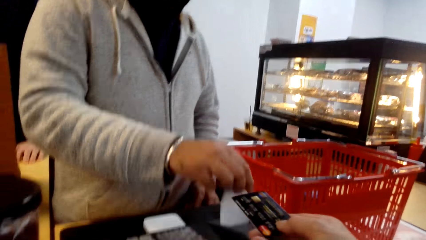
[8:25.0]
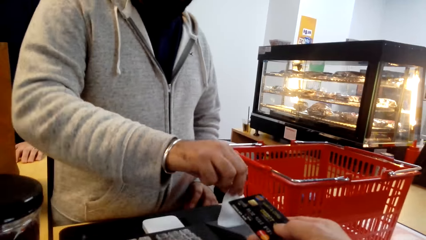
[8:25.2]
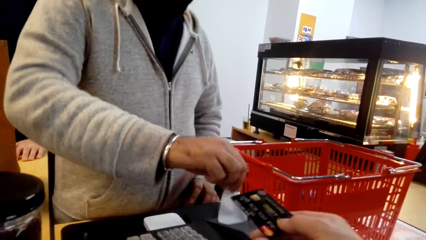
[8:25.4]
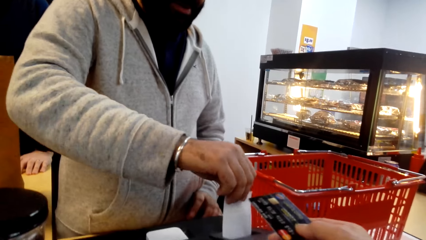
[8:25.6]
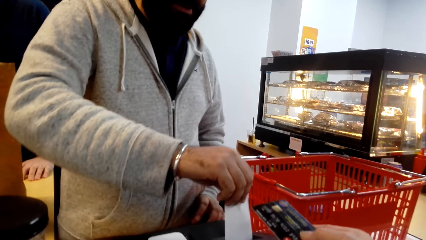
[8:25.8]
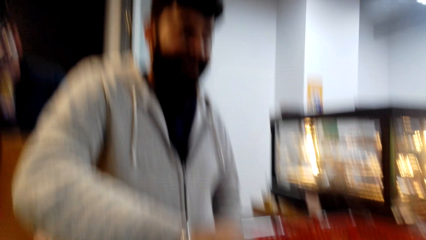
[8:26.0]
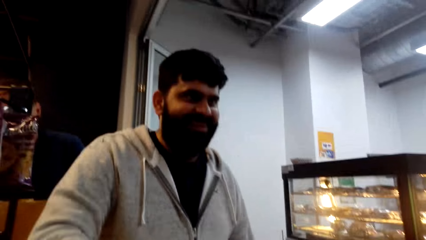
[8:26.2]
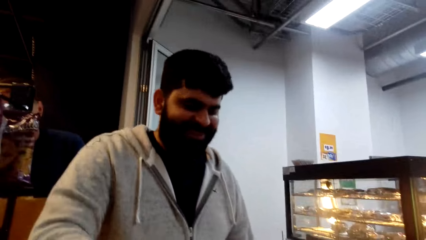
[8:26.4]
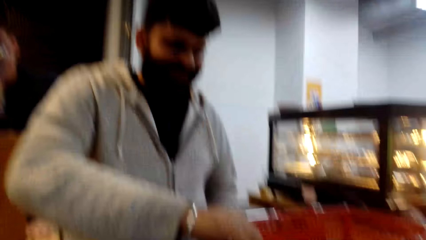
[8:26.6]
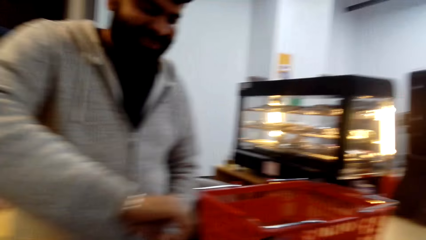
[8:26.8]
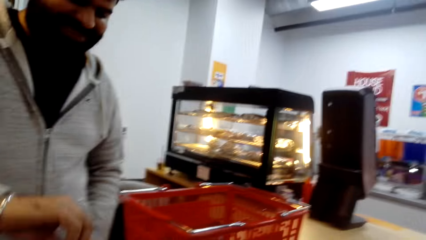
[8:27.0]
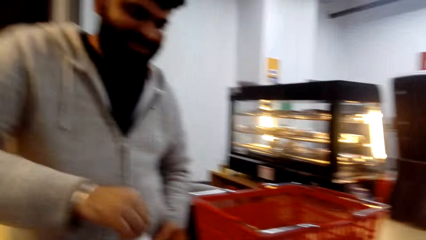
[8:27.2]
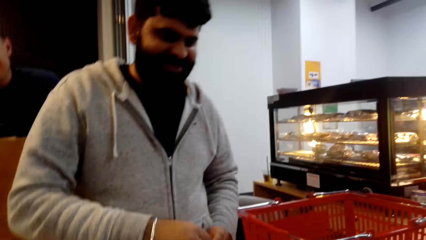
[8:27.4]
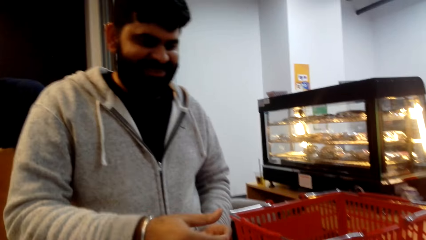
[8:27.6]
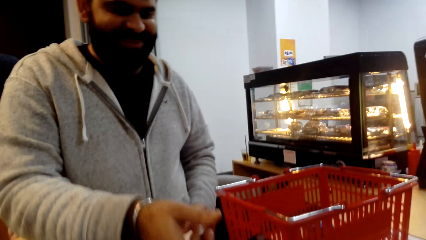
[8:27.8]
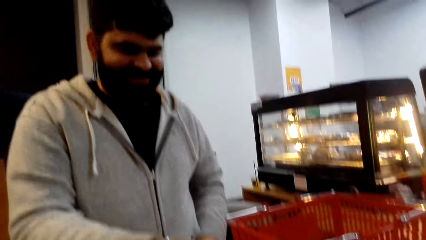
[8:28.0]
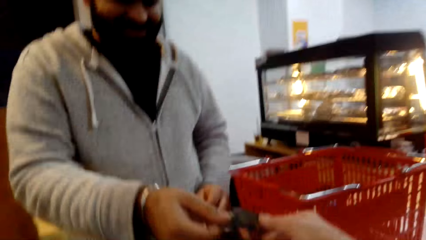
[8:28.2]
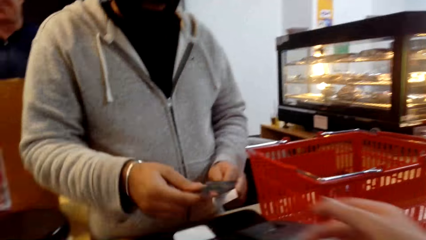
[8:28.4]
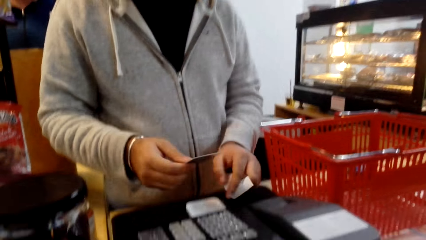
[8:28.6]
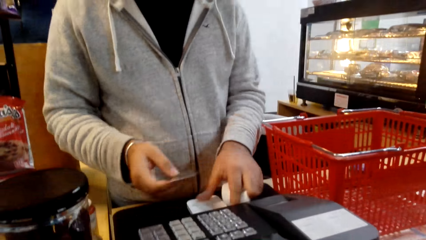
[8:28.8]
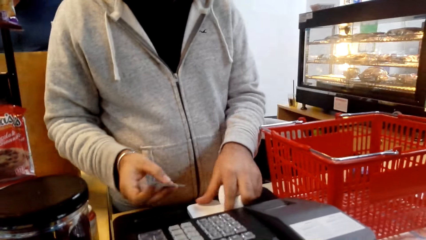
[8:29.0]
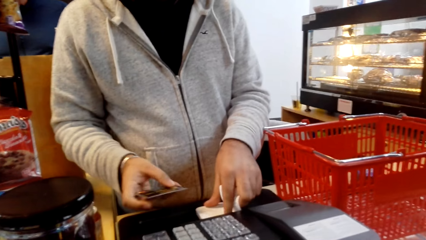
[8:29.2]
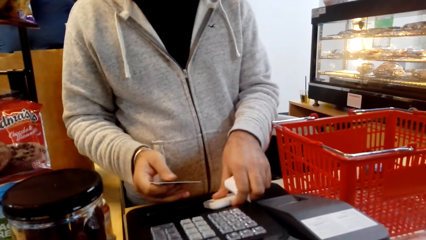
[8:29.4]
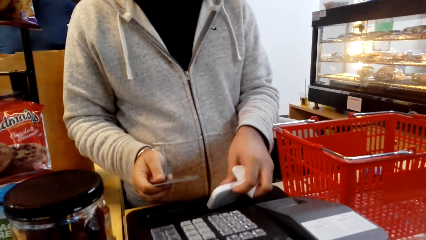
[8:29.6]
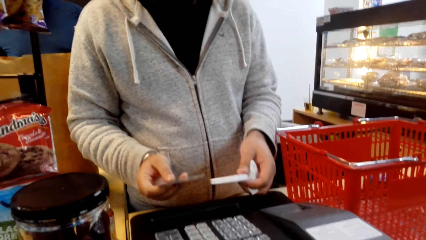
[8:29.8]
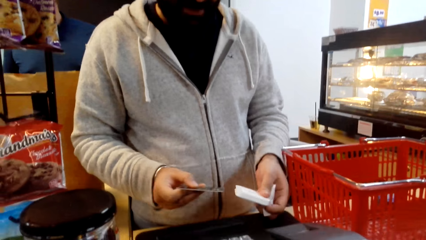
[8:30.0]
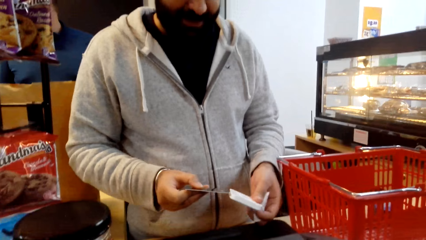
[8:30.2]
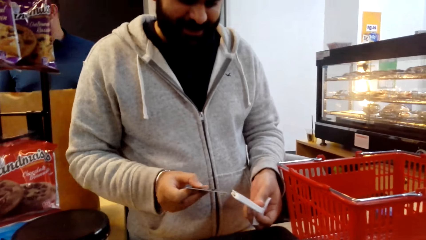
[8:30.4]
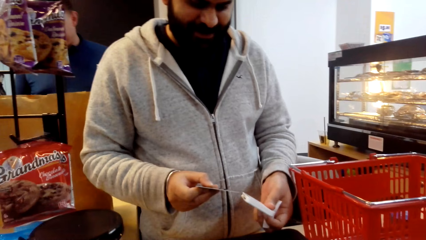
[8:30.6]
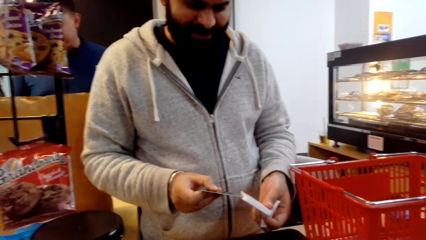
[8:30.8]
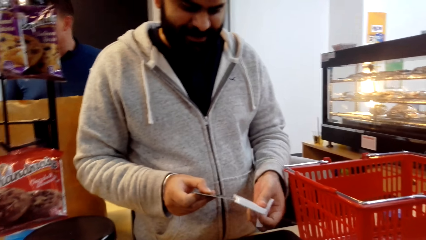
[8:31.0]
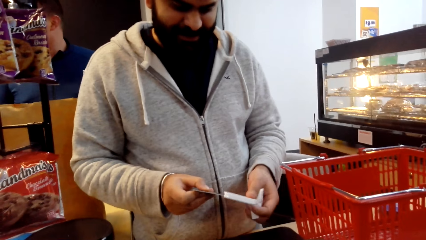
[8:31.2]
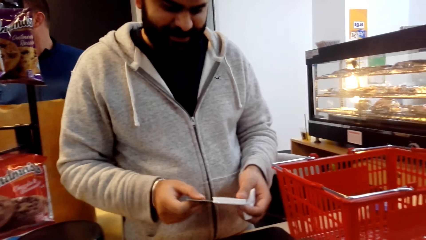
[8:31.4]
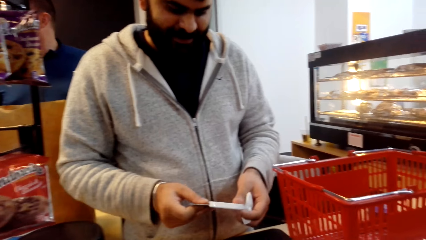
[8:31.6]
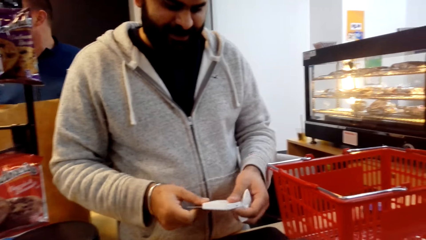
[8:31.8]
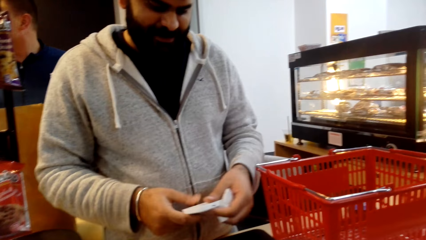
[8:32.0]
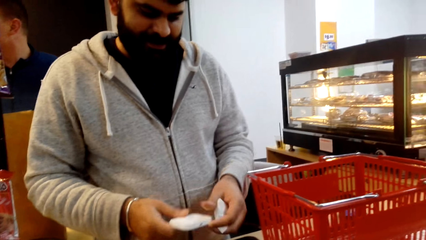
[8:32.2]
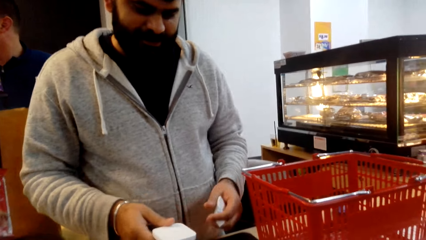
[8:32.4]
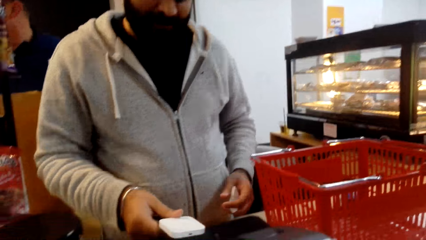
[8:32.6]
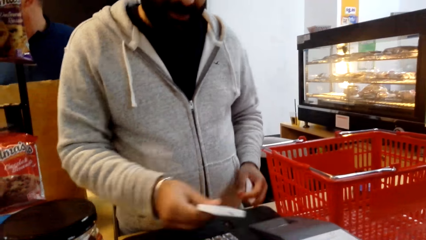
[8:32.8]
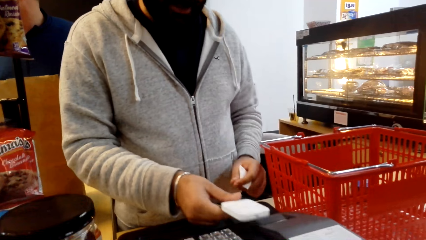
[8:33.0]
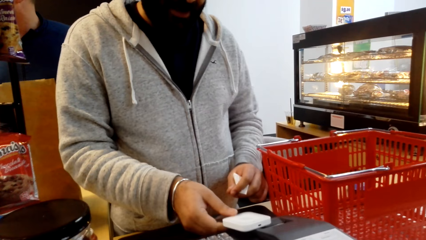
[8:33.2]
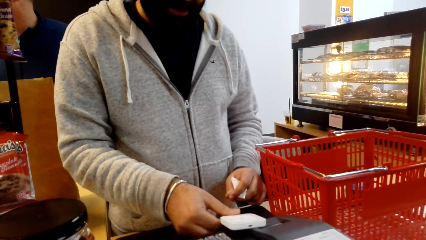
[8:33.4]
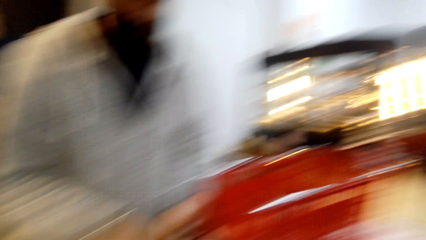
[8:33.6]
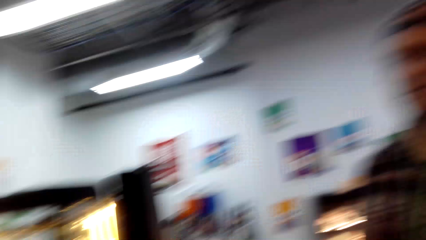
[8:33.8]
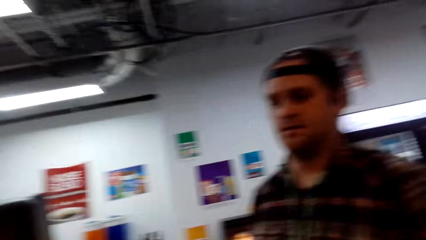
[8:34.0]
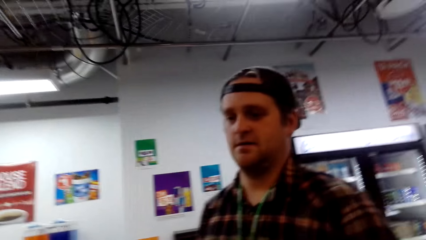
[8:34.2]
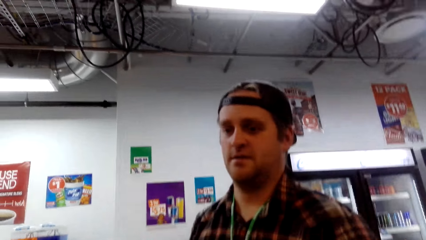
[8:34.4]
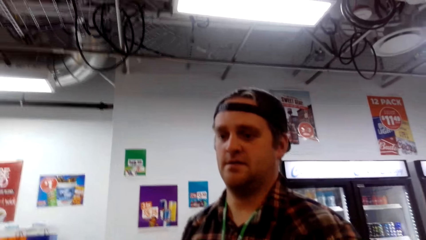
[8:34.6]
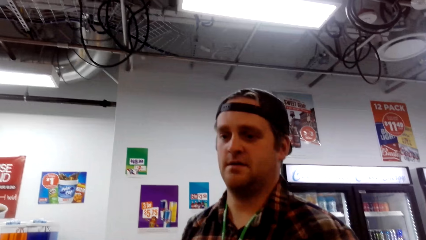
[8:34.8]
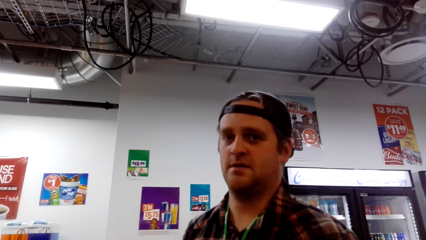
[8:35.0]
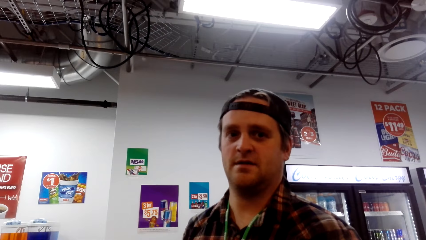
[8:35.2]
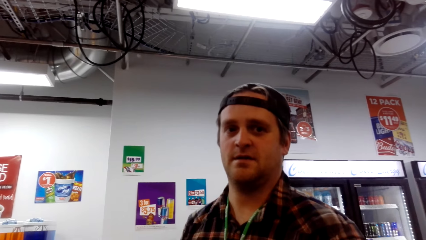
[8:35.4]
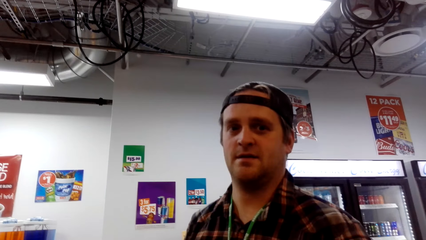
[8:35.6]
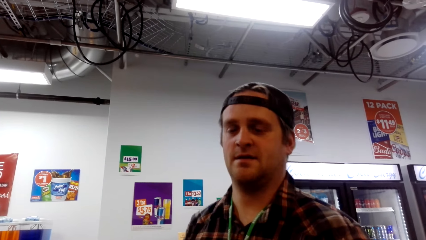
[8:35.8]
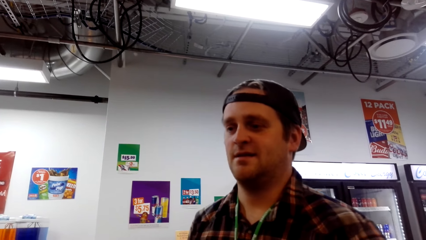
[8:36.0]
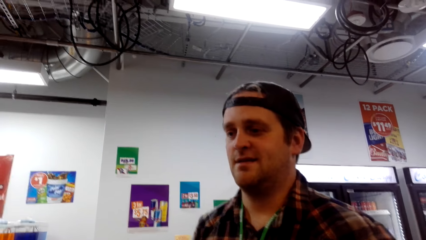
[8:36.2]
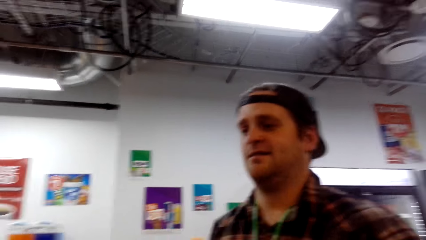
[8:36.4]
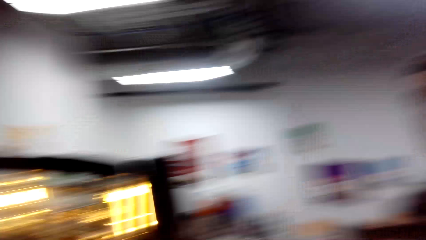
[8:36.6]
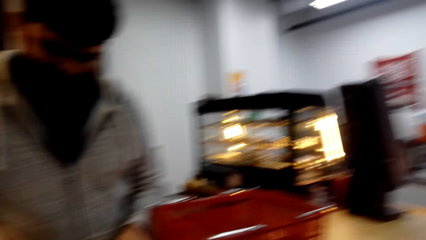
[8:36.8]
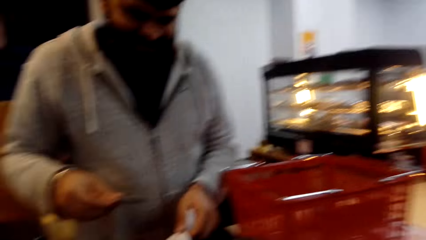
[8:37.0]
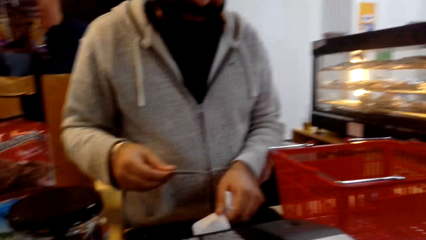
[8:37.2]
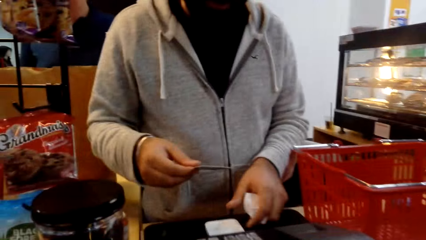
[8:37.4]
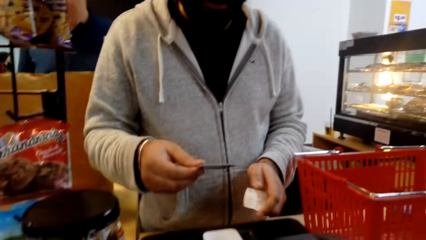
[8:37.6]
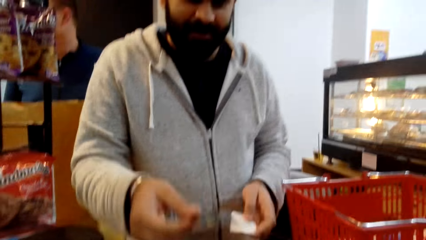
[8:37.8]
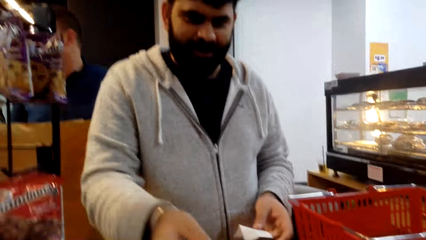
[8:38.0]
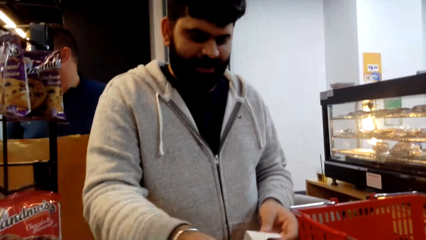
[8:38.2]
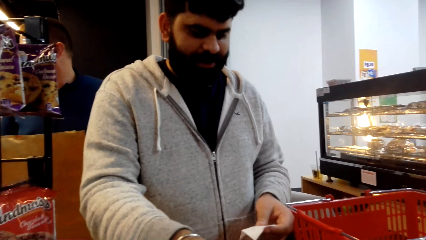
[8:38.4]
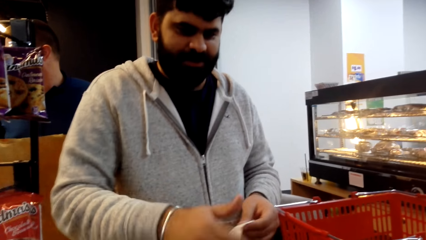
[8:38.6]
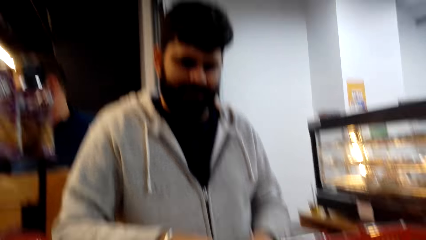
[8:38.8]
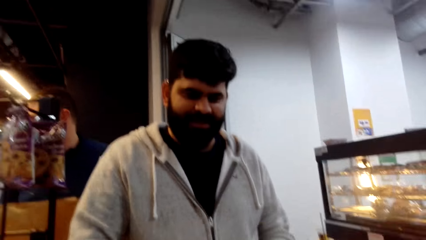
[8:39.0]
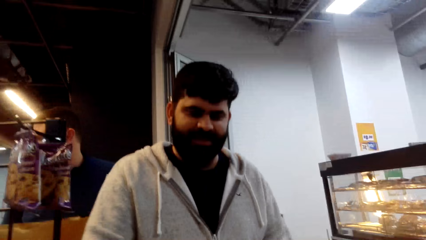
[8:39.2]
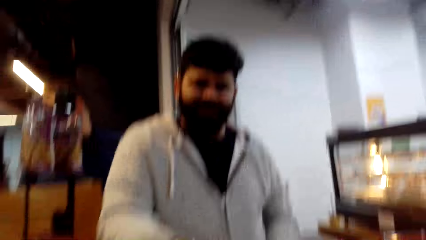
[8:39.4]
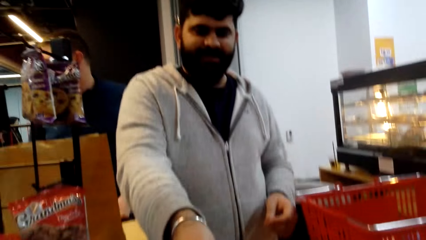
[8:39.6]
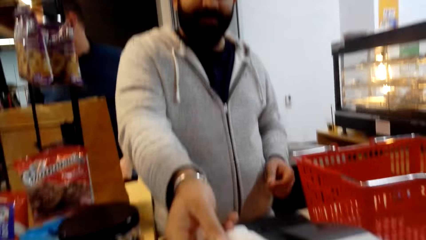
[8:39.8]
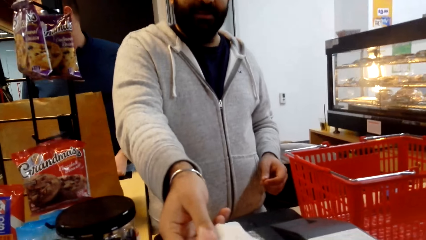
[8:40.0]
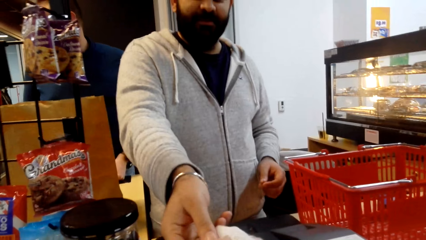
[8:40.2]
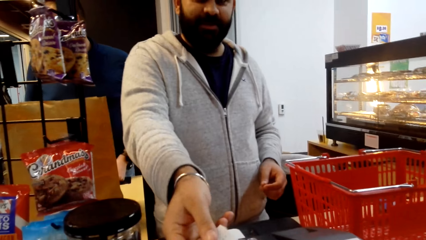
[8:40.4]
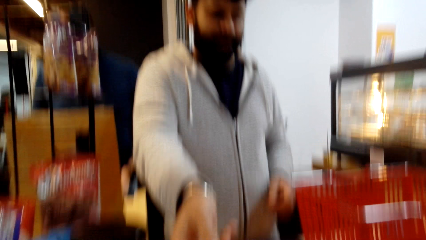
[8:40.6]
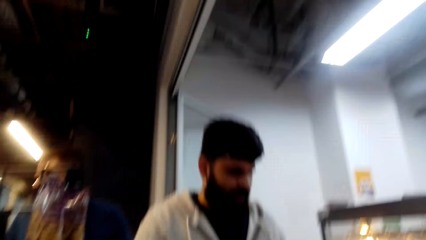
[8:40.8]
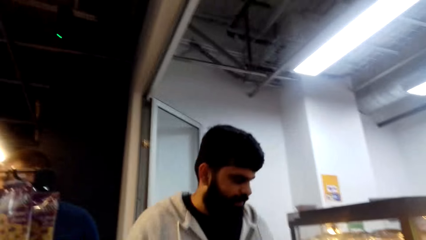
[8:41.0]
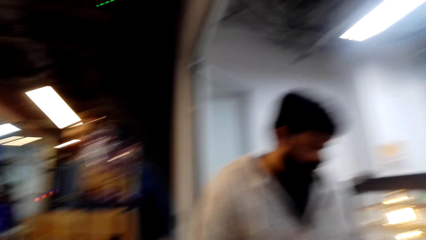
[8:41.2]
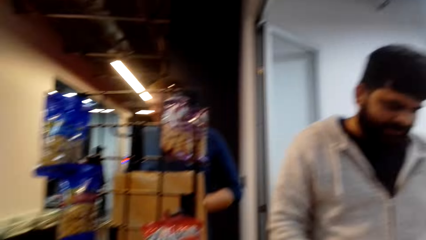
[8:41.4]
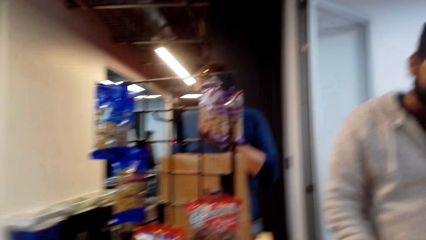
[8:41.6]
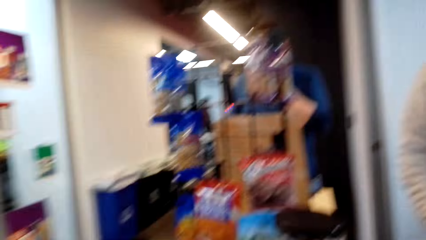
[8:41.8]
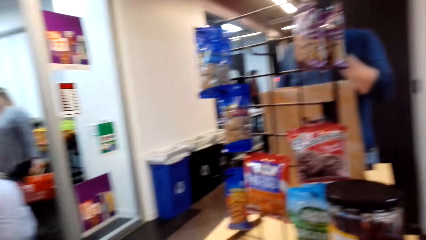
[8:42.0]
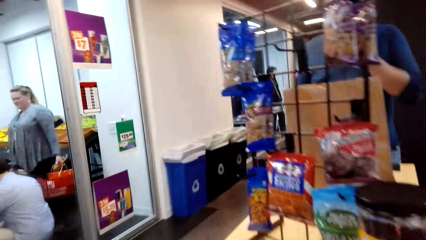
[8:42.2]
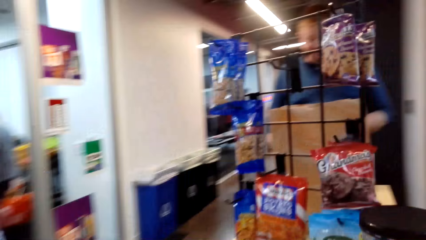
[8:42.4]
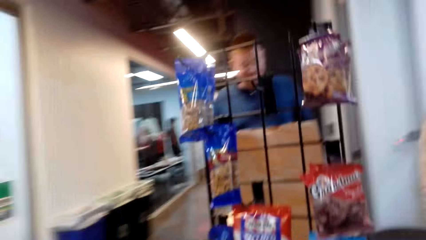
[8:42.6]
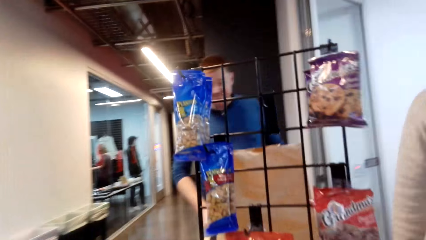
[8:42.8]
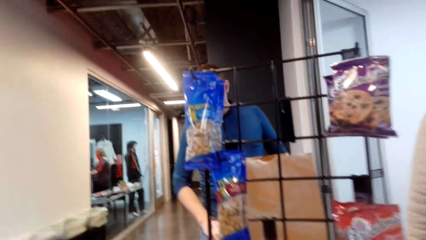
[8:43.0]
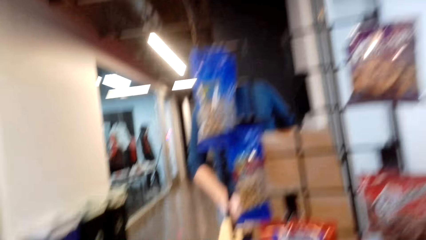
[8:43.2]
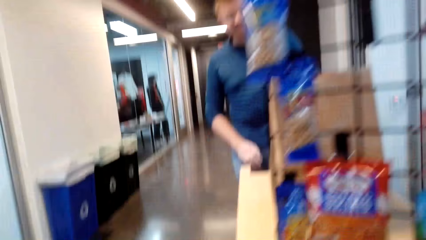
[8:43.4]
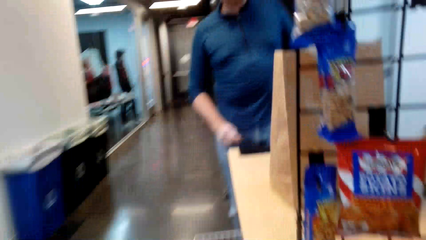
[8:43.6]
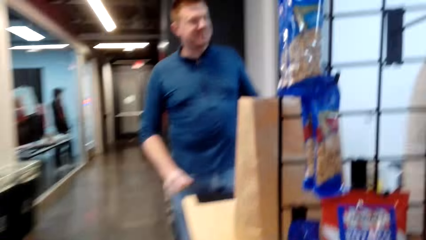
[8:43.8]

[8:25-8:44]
The camera wearer holds the debit card. The cashier pulls the receipt from the cash register. The camera wearer hands over the card to the cashier. The cashier holds the debit card, picks up the POS machine and inserts the debit card in the POS machine. The camera wearer talks to the cashier. The cashier hands over the debit card to the camera wearer and hands over the receipt. The camera wearer walks in the store. A man stands in the store.
